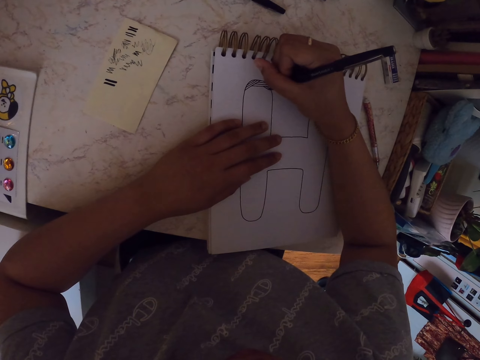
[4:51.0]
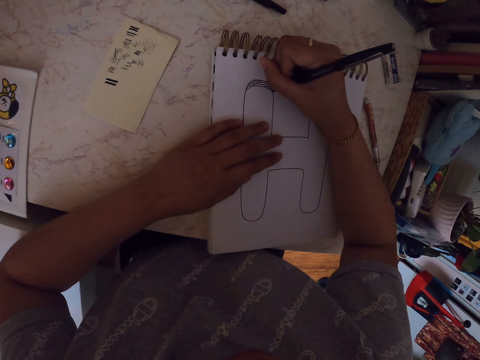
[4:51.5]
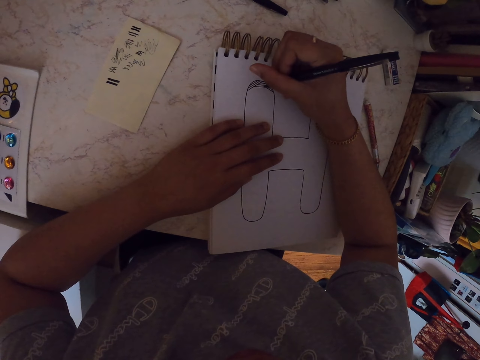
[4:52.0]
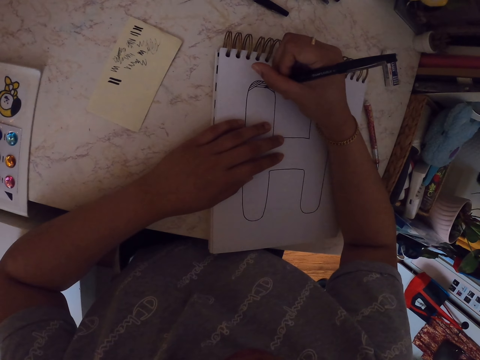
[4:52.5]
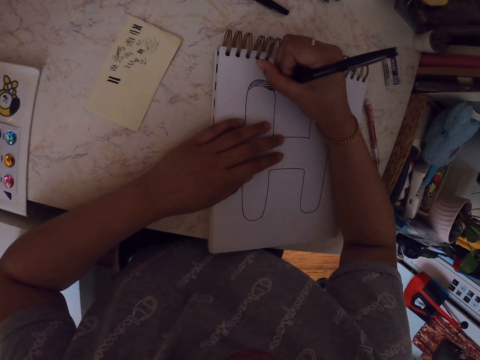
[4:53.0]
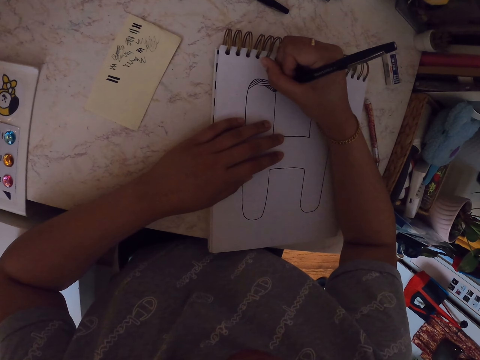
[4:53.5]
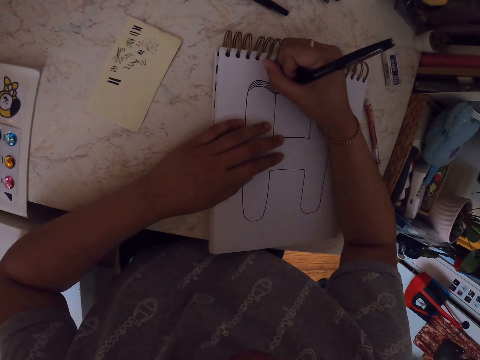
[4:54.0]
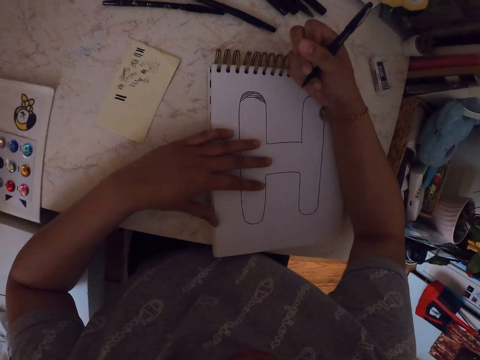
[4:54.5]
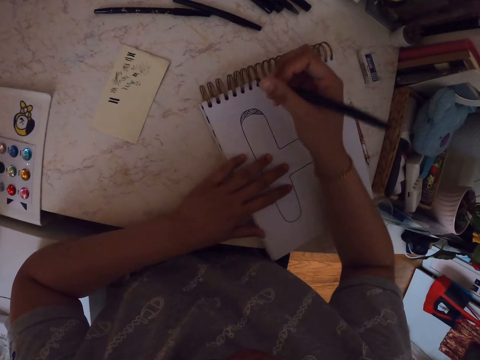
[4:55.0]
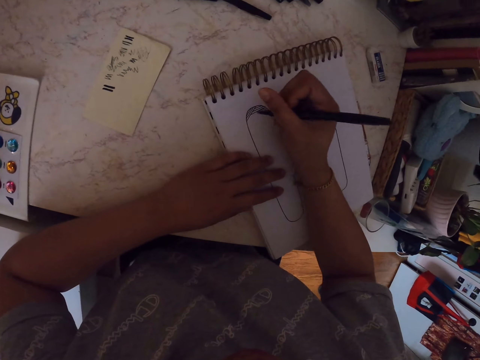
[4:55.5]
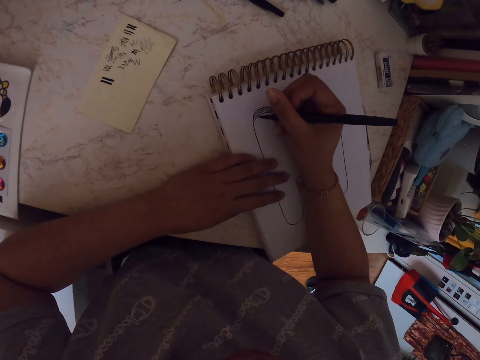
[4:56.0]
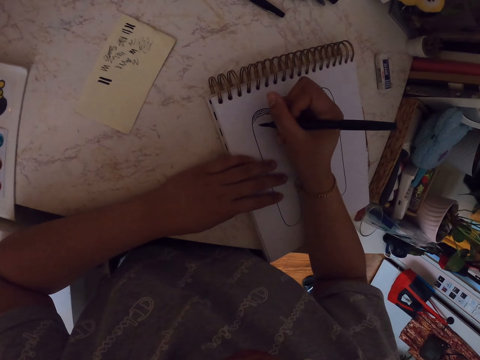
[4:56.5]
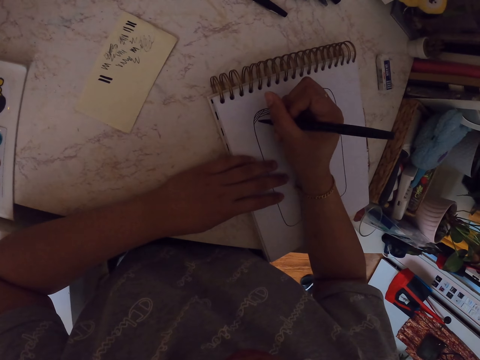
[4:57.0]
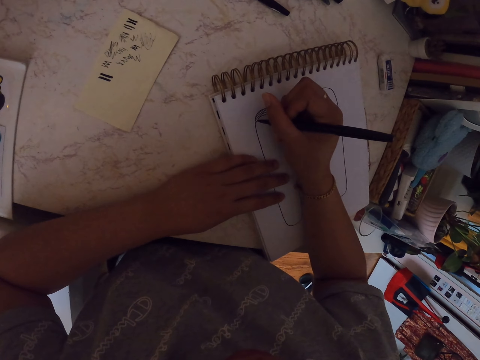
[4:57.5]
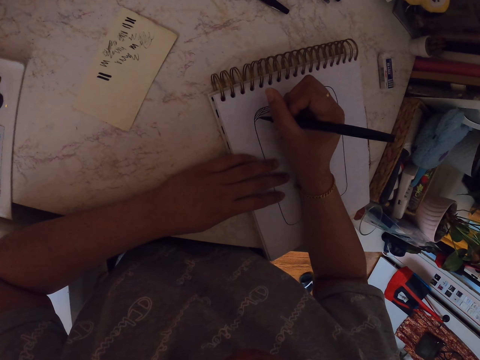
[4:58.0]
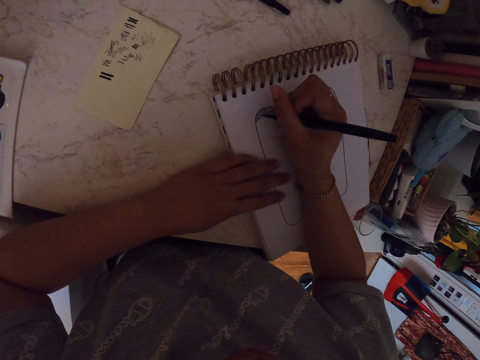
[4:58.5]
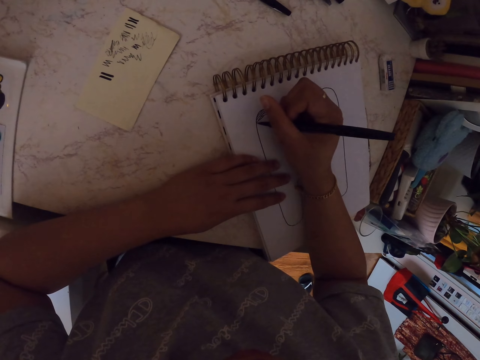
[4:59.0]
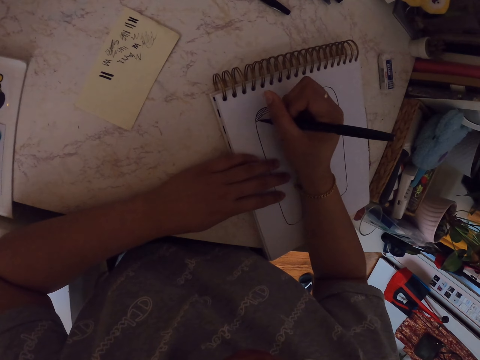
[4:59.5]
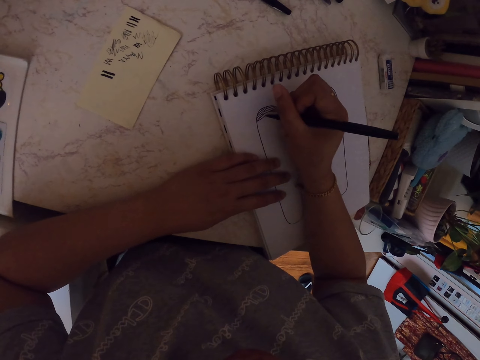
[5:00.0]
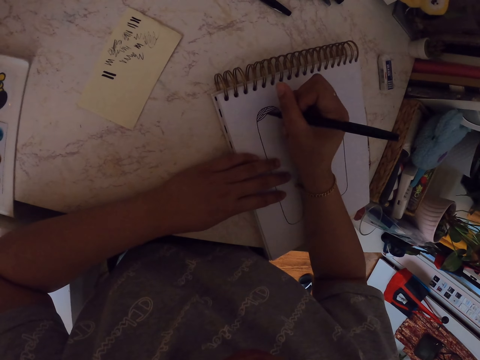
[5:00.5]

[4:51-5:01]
The camera wearer moves the drawing book. They make a drawing on a paper with a pen.

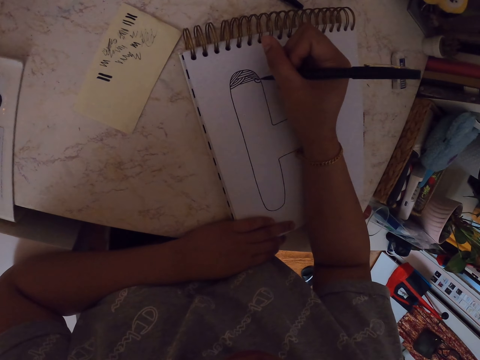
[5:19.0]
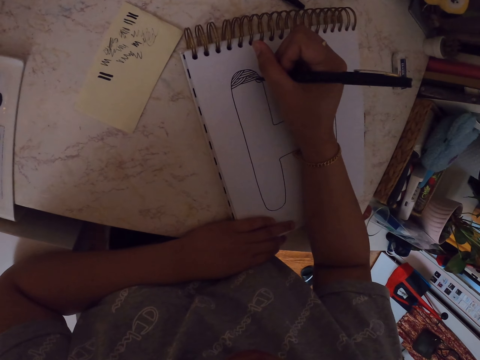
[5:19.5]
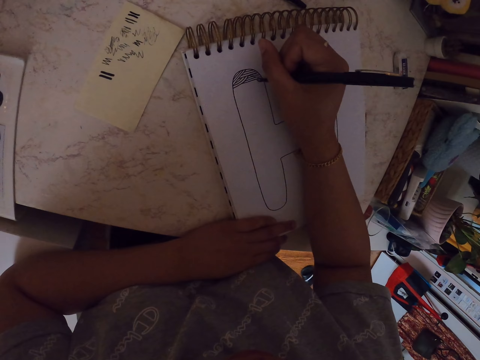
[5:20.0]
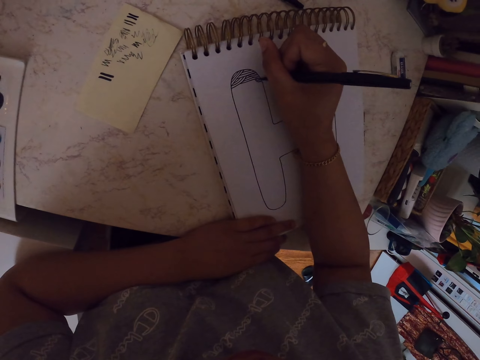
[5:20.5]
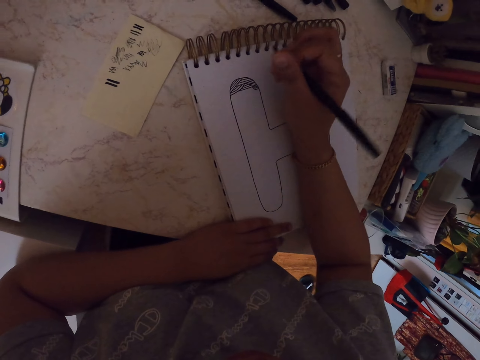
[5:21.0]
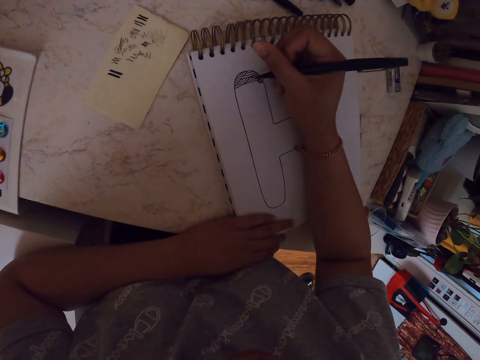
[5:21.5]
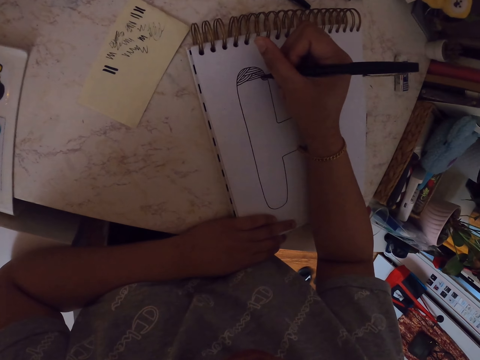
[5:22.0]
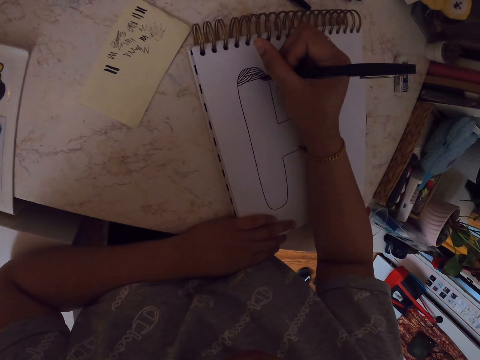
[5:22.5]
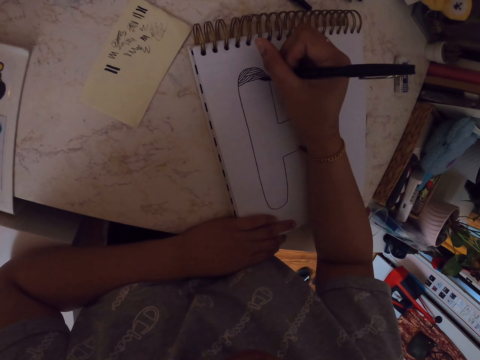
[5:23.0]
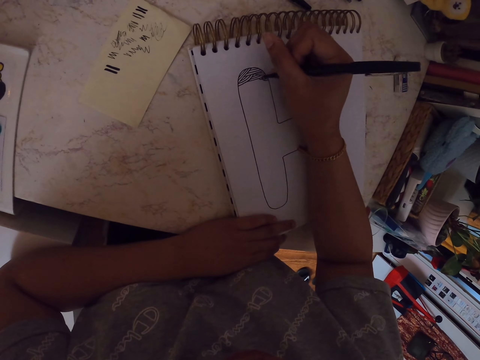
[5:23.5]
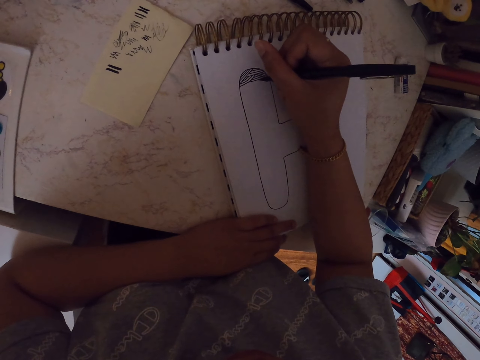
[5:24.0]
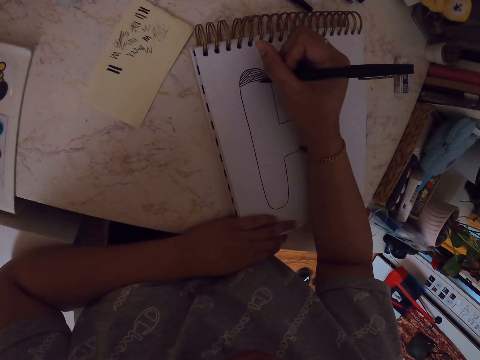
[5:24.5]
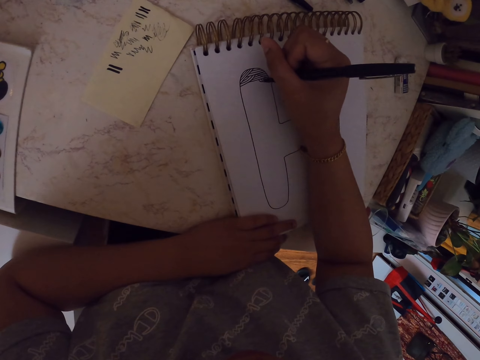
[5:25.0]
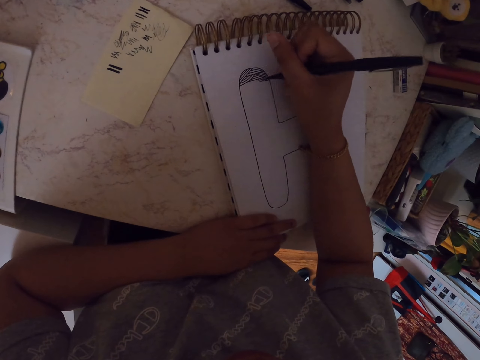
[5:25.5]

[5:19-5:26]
The camera wearer makes a drawing on a paper with a pen.

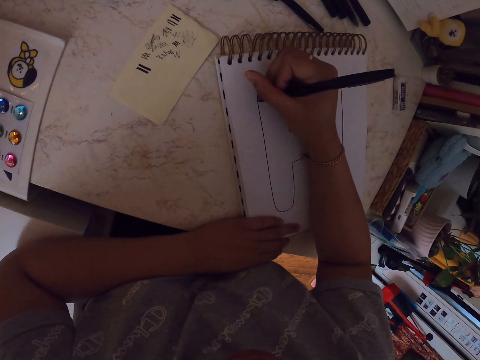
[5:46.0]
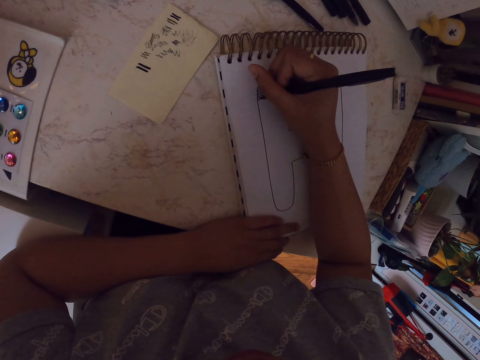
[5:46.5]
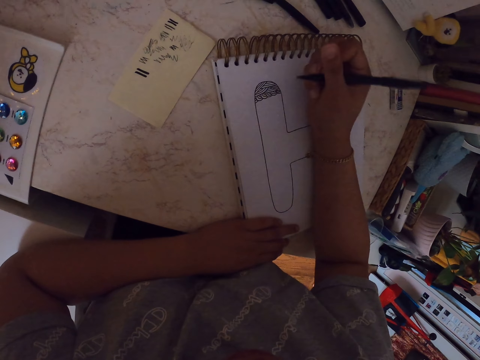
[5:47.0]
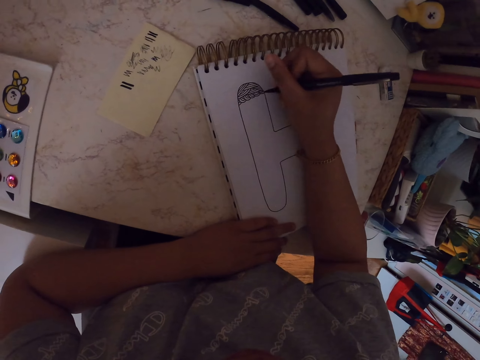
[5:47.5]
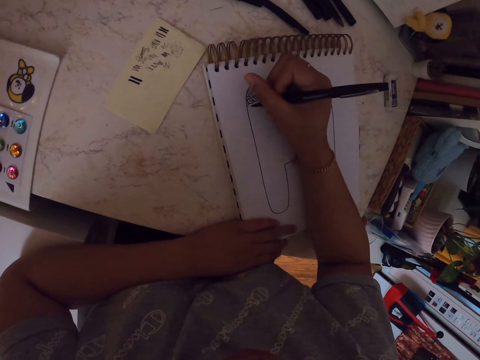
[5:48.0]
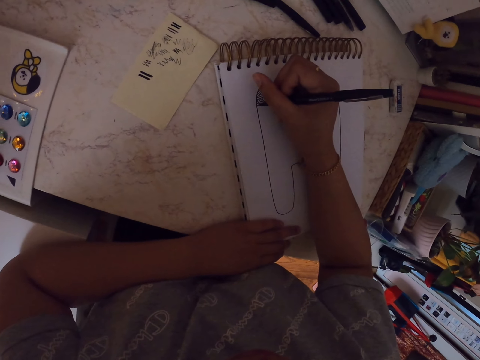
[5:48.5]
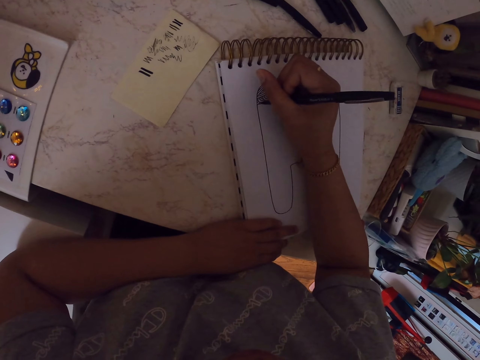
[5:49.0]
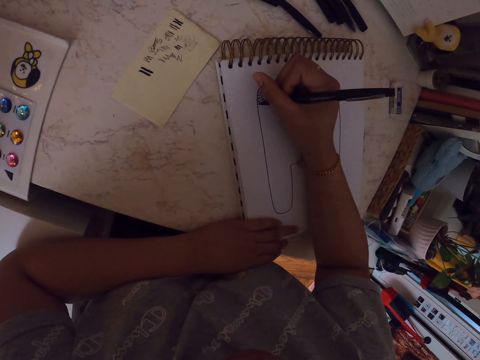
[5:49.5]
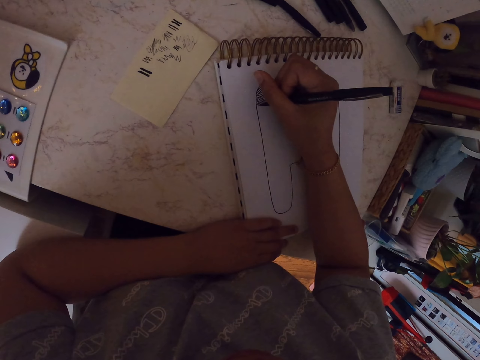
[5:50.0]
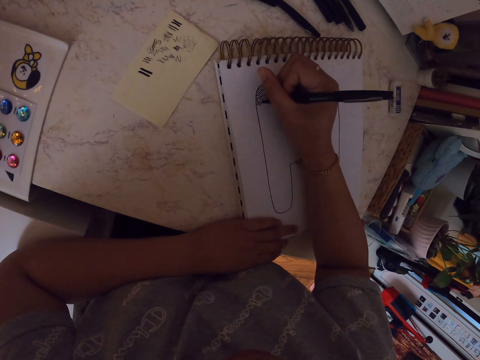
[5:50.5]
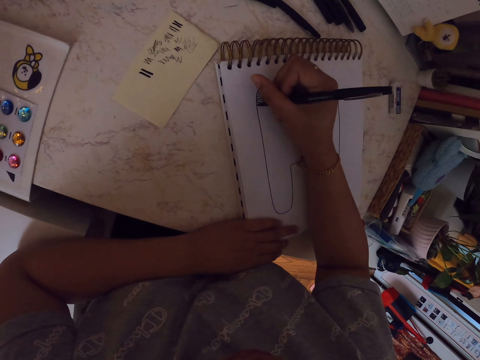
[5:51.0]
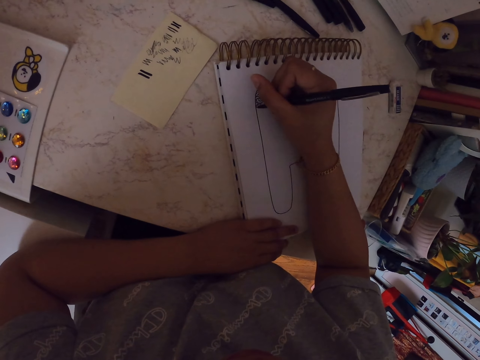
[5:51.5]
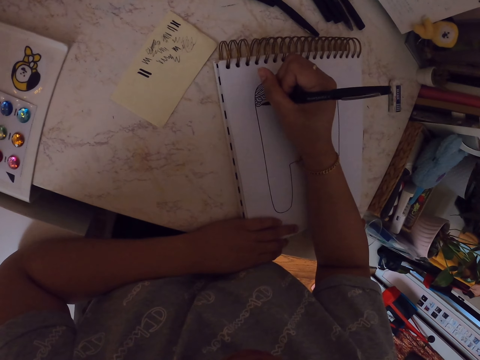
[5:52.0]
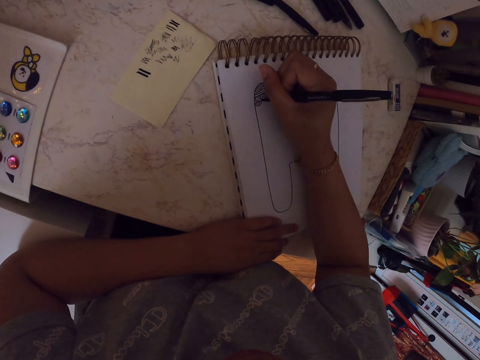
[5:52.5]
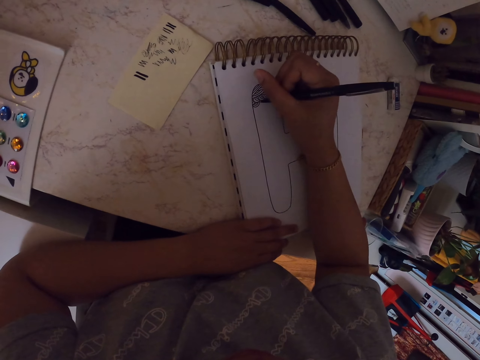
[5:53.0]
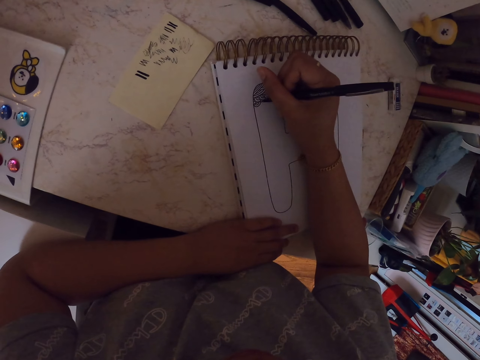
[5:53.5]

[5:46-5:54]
The camera wearer moves his hand. He makes a drawing on a paper with a pen.

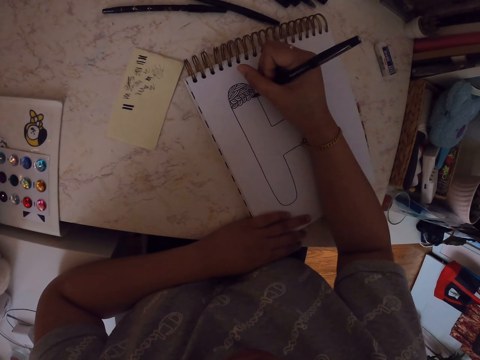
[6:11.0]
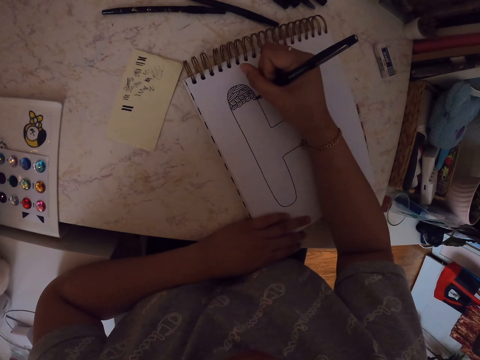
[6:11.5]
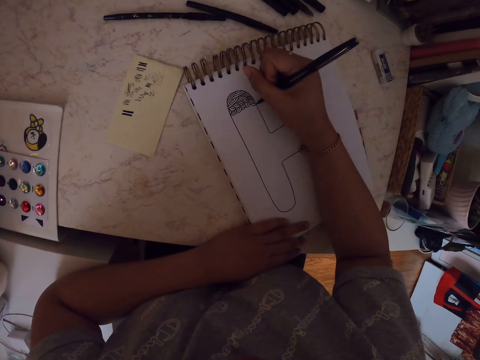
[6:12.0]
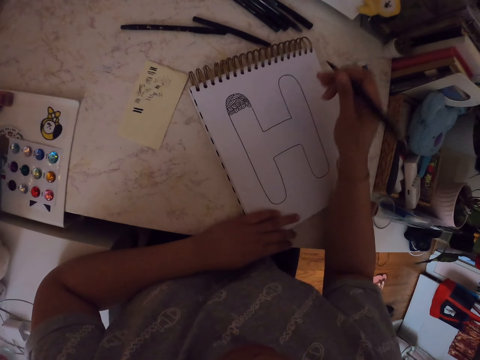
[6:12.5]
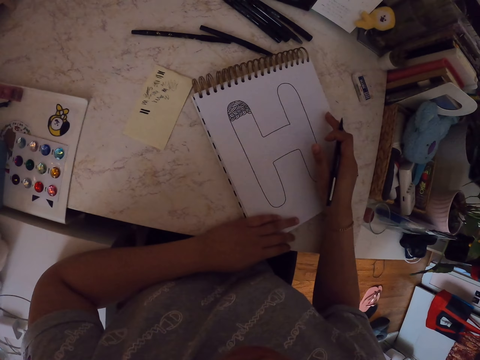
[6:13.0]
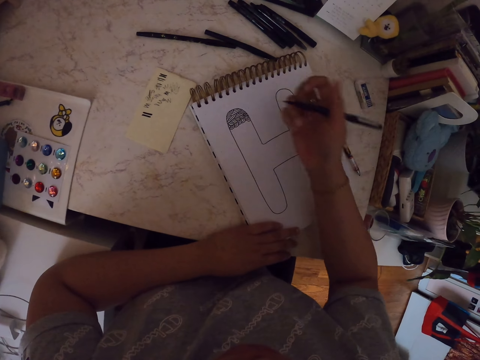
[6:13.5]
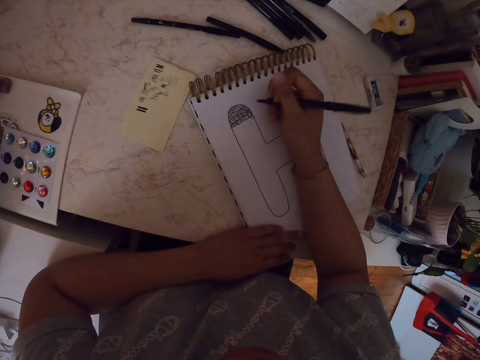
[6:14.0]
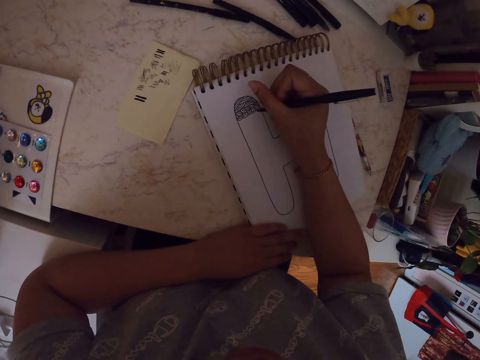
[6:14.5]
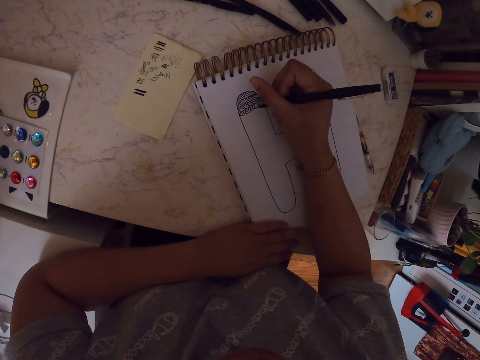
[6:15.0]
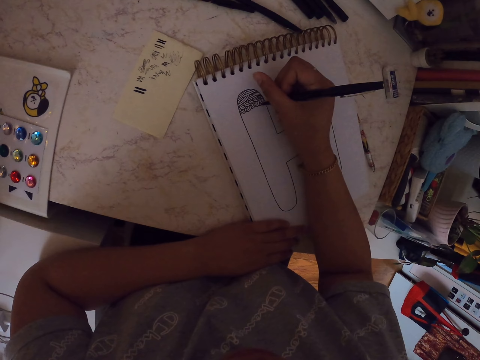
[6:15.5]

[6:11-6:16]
The camera wearer moves his hand. He moves the drawing book and makes a drawing on a paper with a pen.
